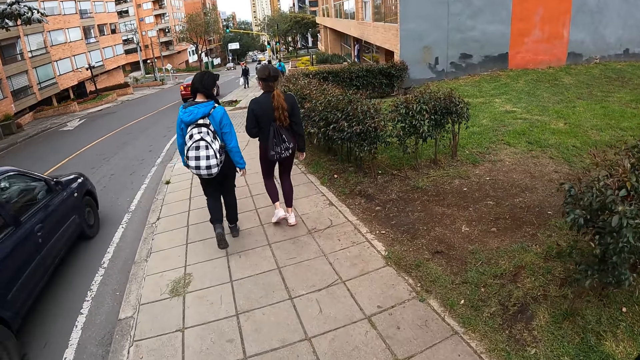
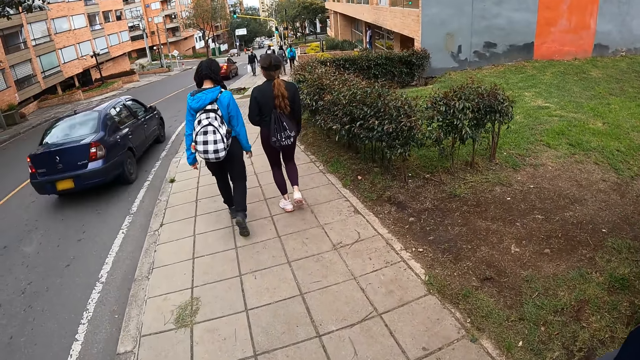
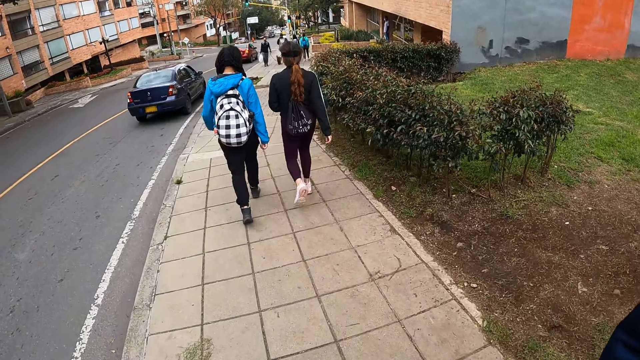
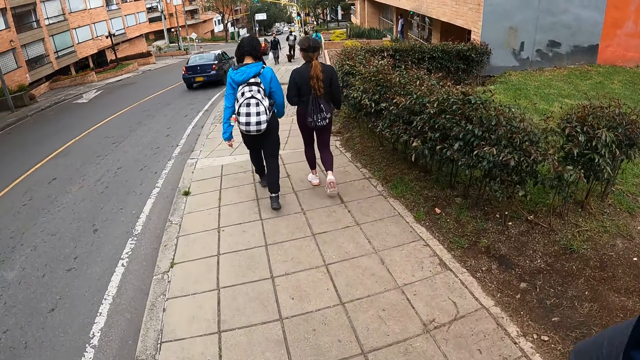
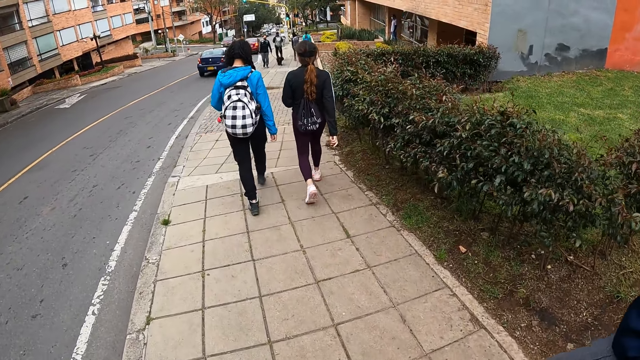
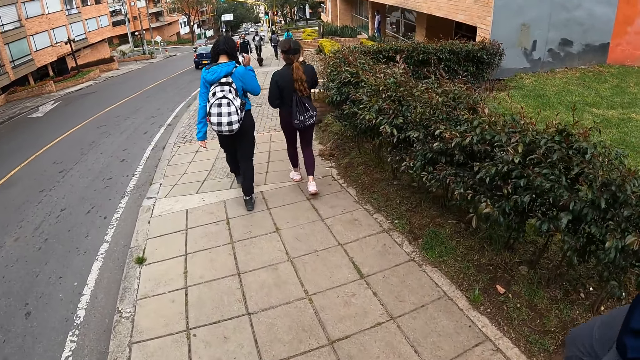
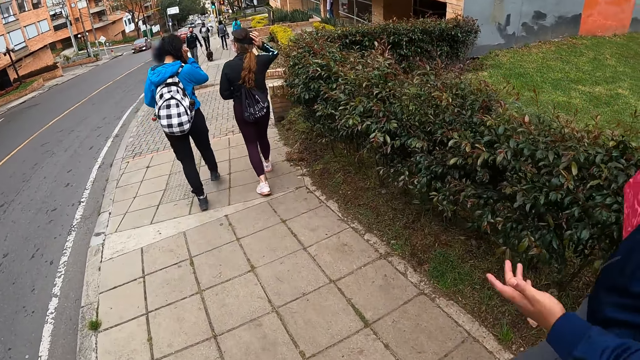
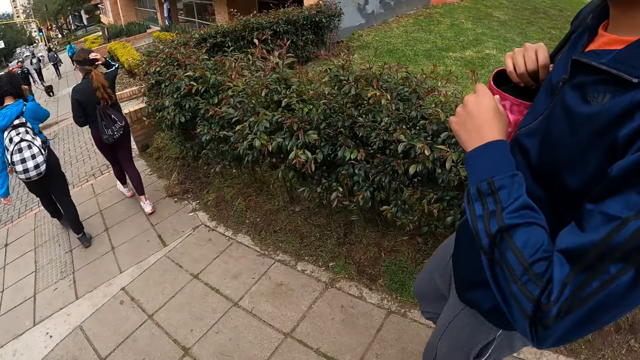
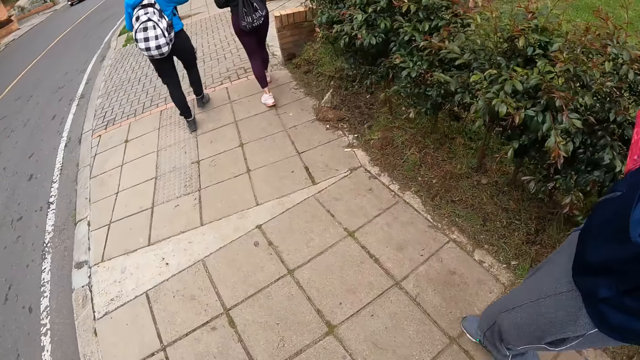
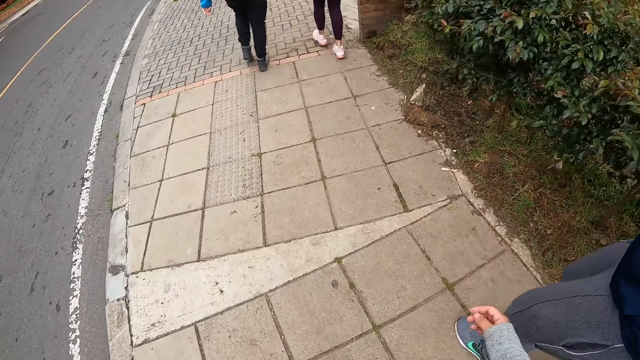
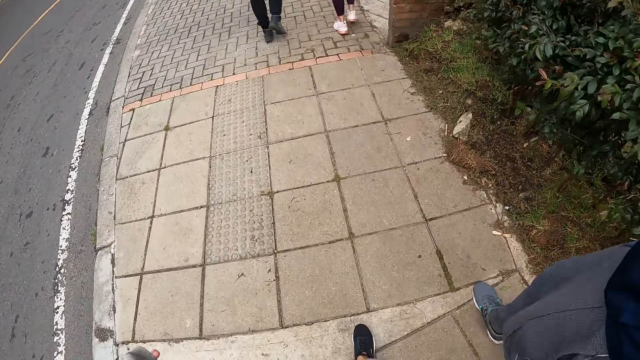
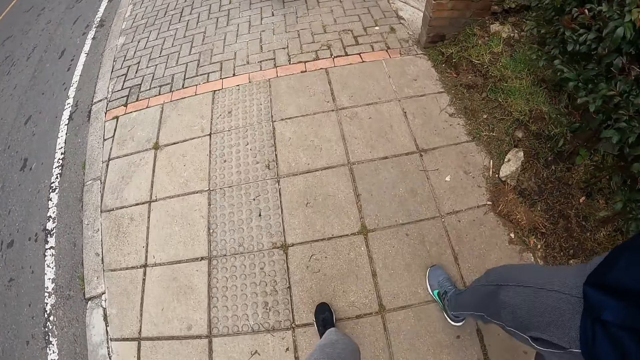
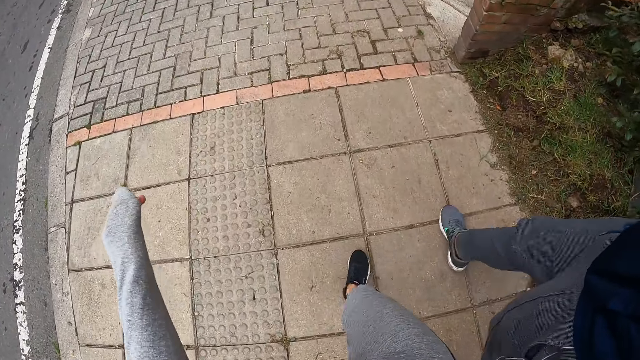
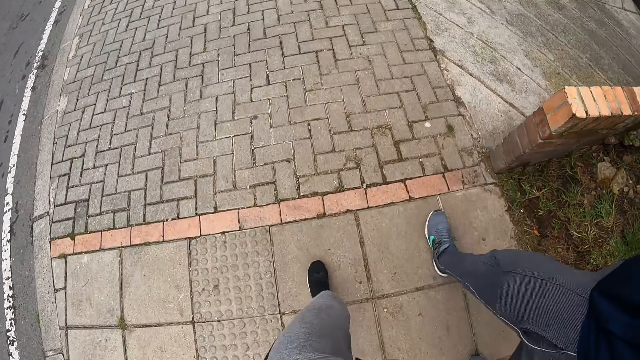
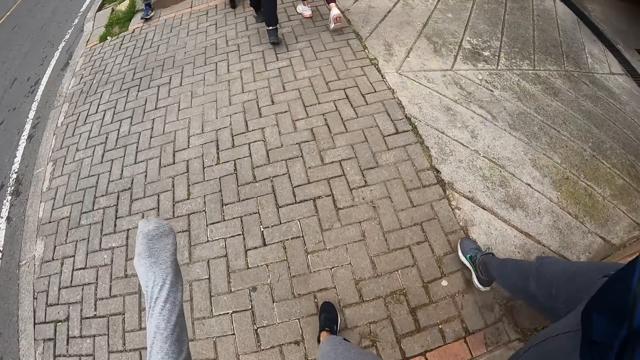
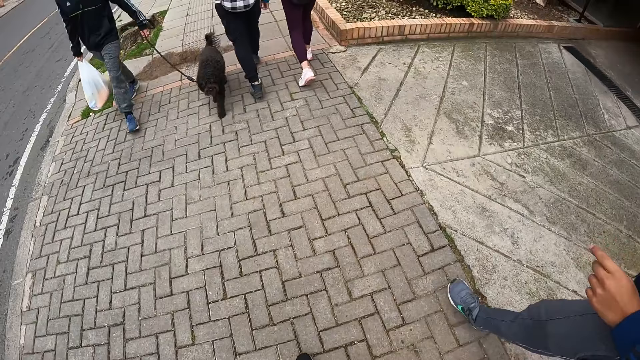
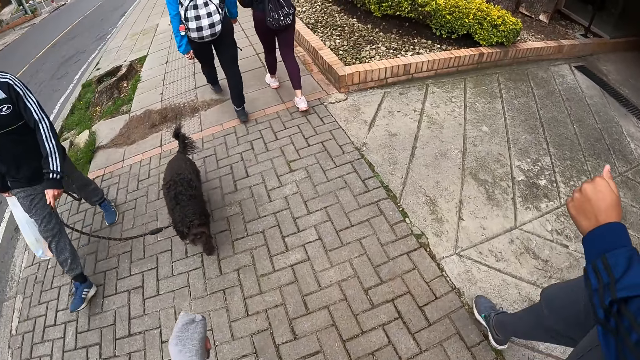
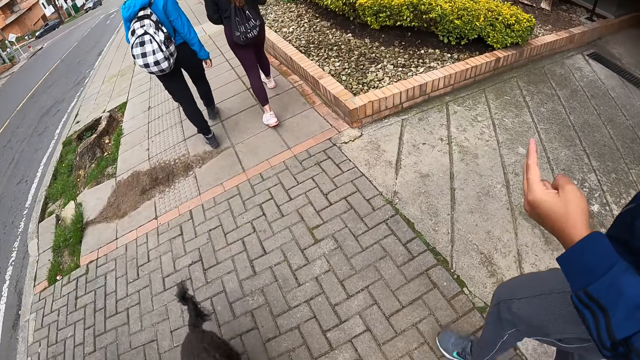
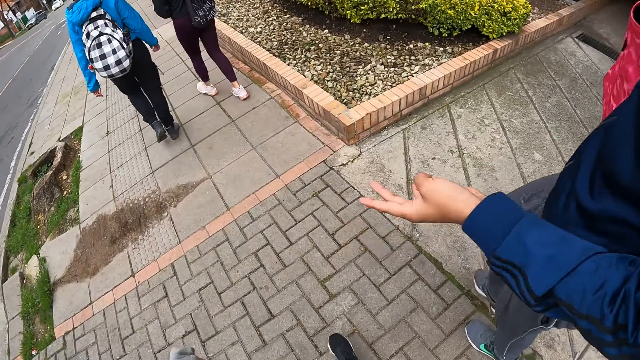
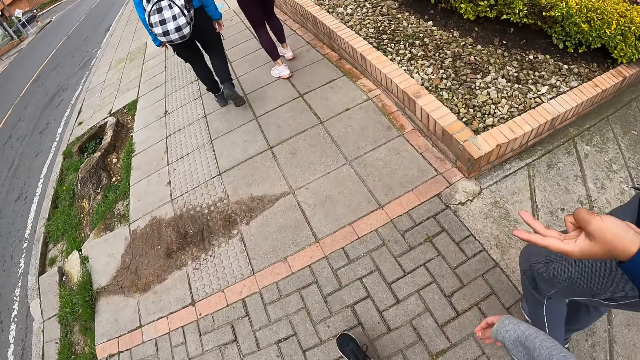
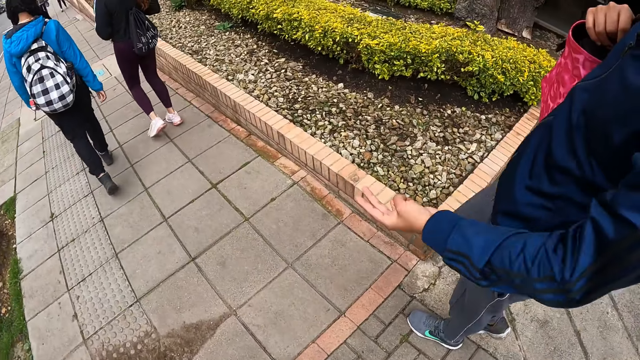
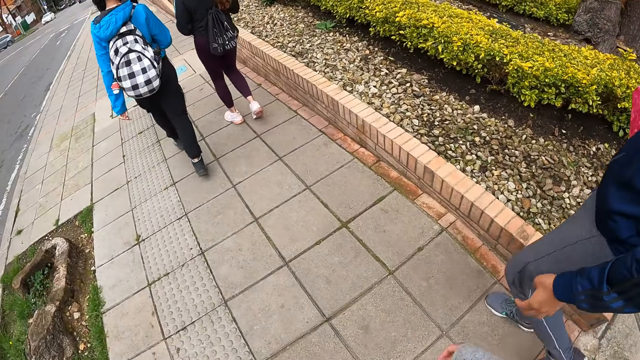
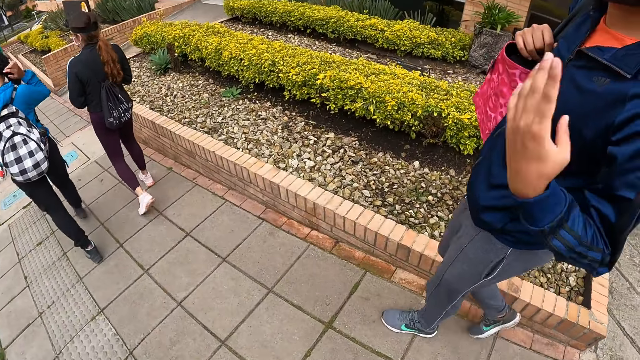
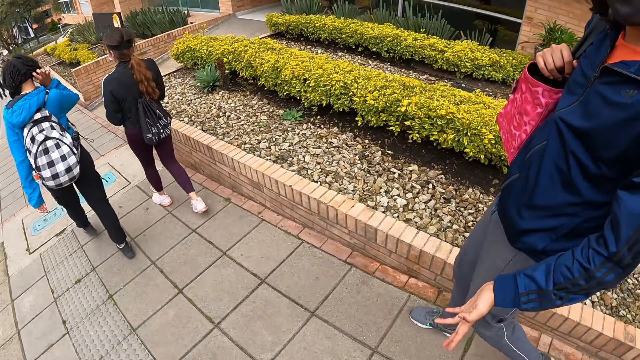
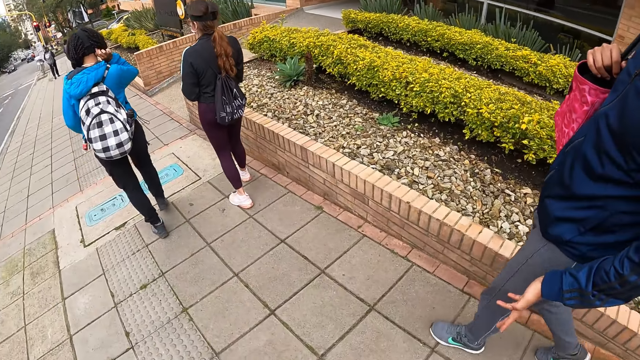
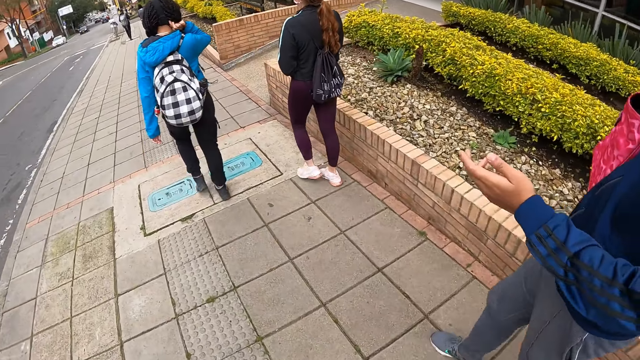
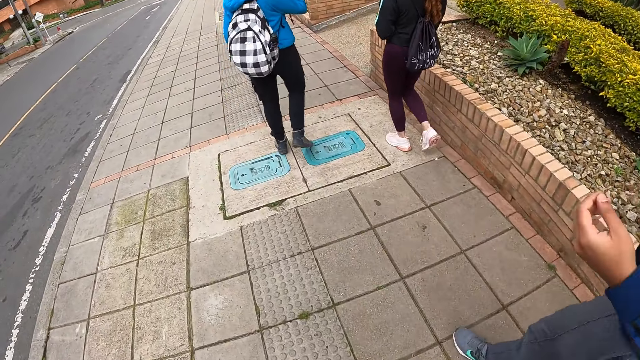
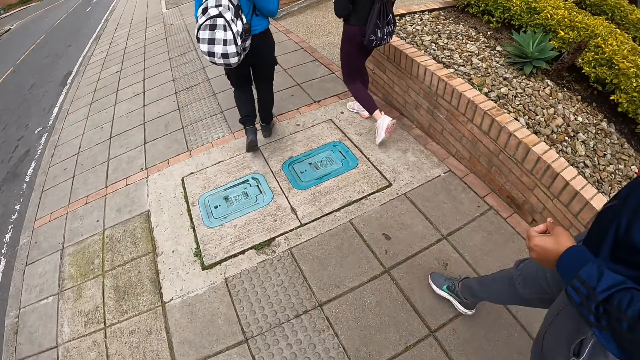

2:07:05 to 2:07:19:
A blue car drives past the camera wearer. The camera wearer interacts with the woman. They interact with the woman again. They walk past a cat and a man.

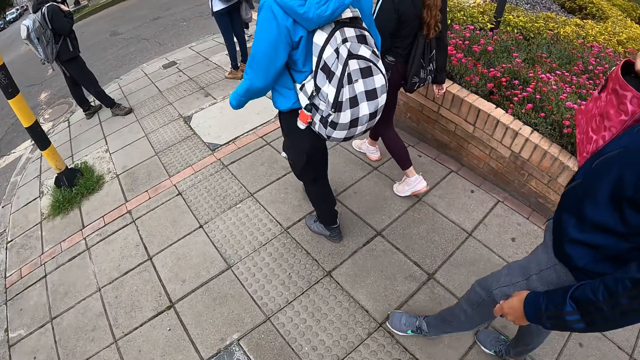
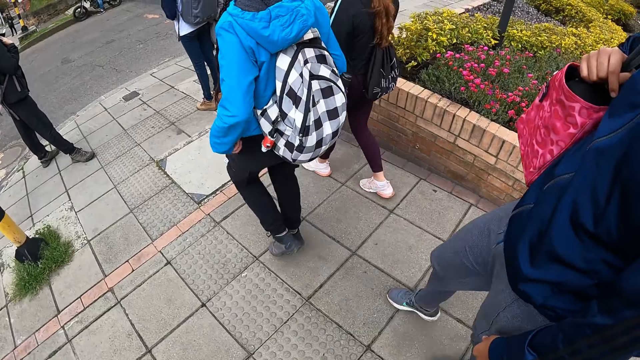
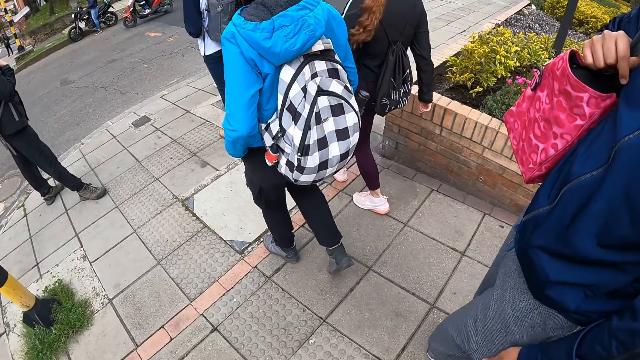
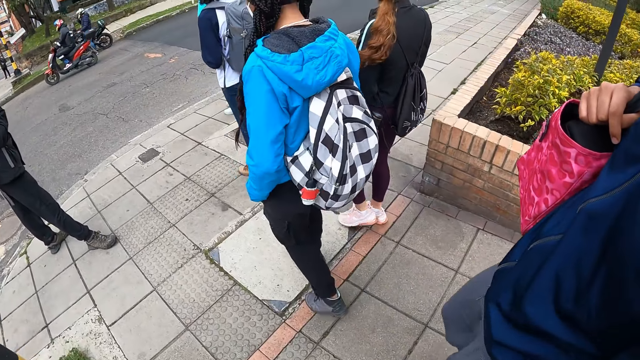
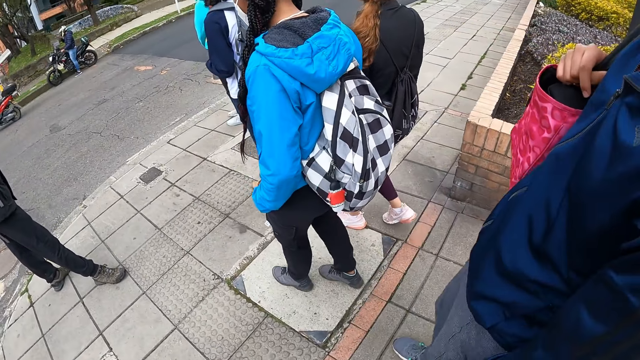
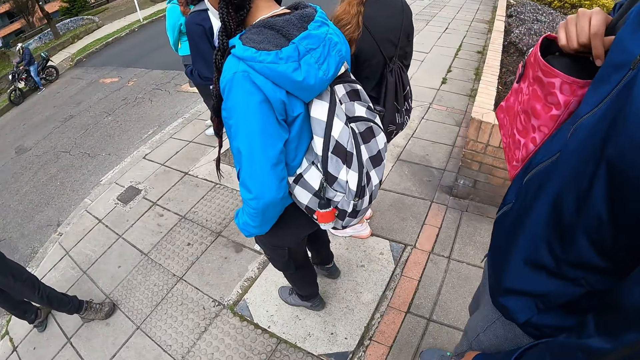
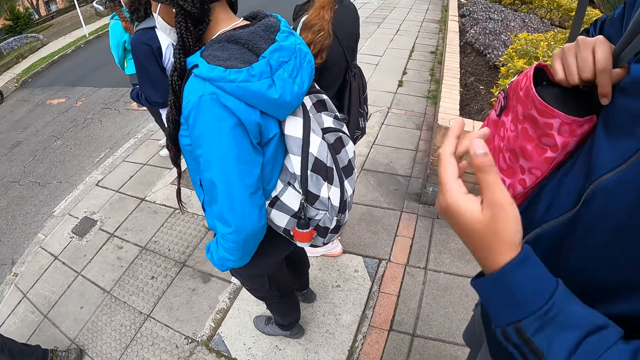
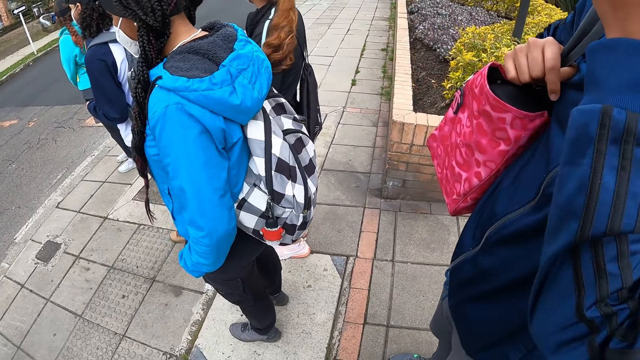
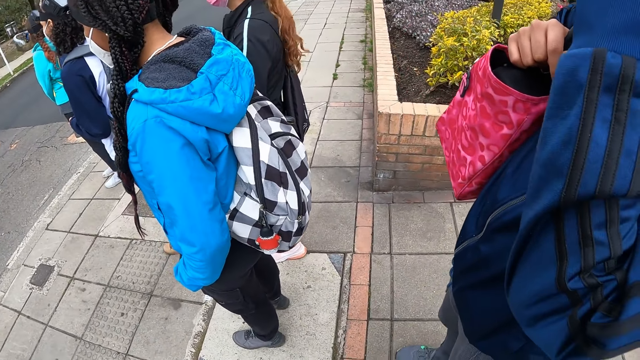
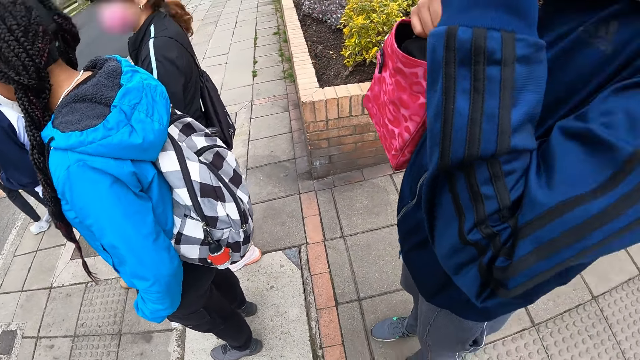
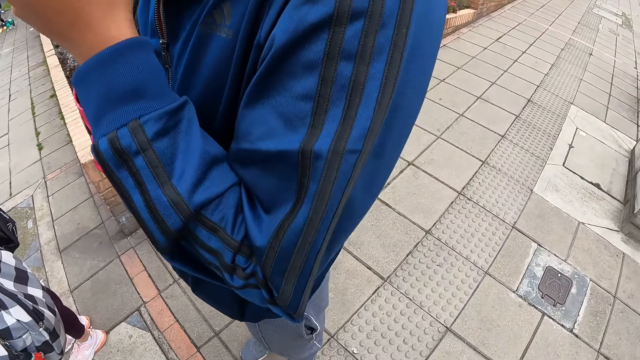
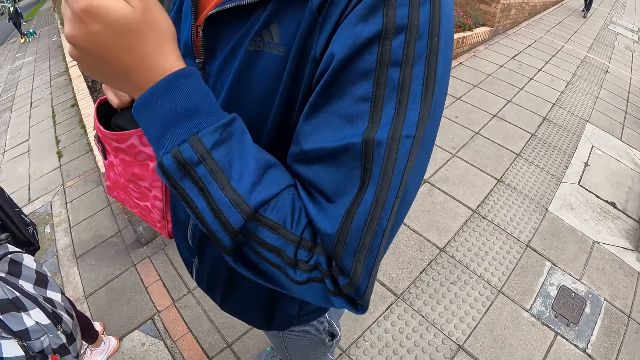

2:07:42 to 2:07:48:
The camera wearer waits at a T-junction with the woman. The woman touches her face with her left hand. The camera wearer stands on the footpath and looks around the road.
